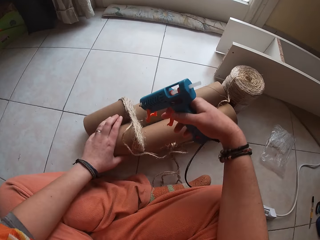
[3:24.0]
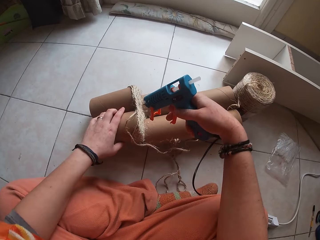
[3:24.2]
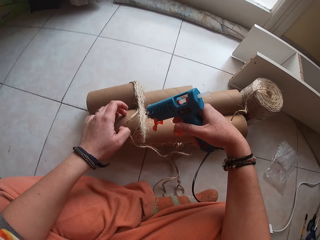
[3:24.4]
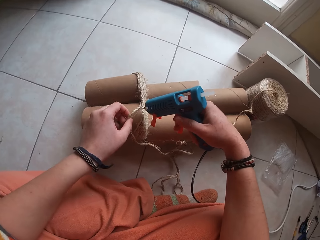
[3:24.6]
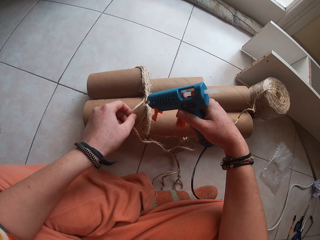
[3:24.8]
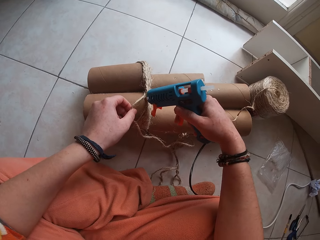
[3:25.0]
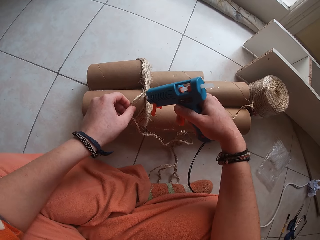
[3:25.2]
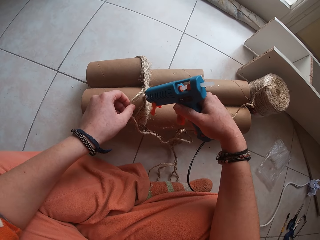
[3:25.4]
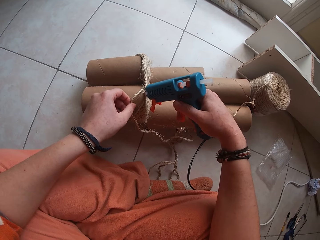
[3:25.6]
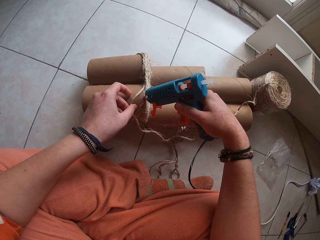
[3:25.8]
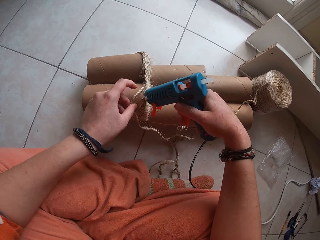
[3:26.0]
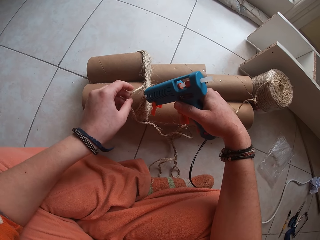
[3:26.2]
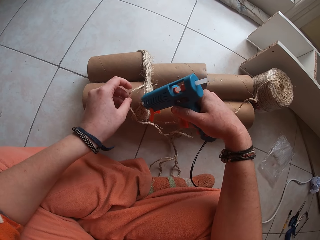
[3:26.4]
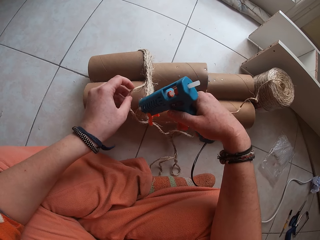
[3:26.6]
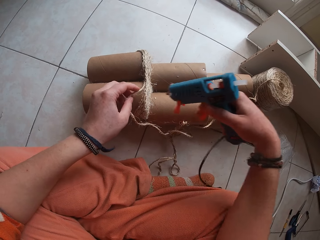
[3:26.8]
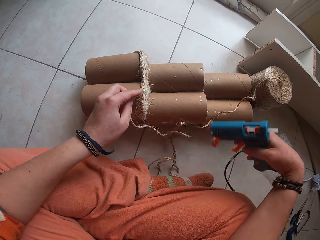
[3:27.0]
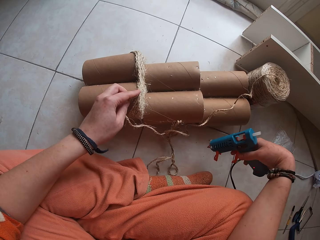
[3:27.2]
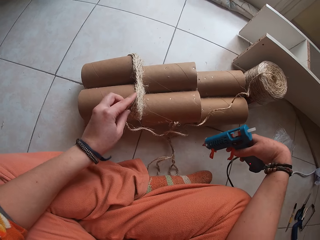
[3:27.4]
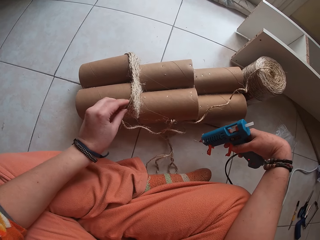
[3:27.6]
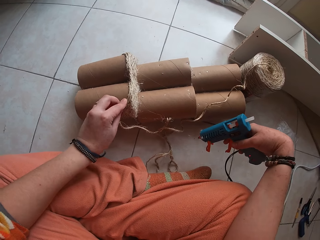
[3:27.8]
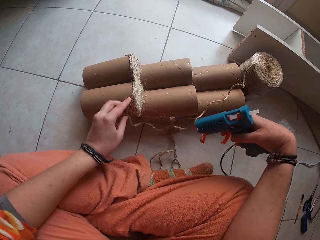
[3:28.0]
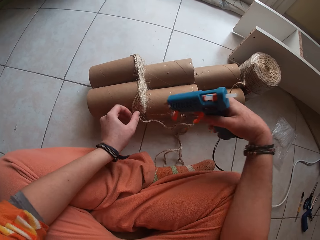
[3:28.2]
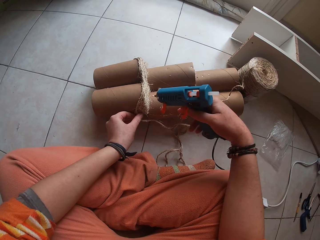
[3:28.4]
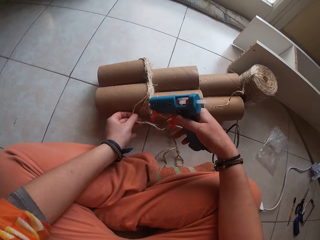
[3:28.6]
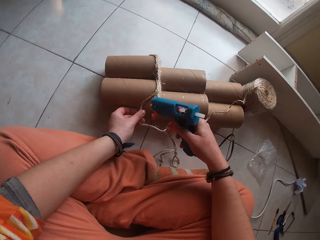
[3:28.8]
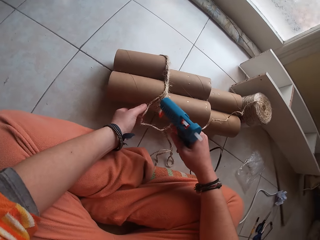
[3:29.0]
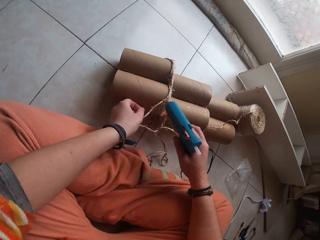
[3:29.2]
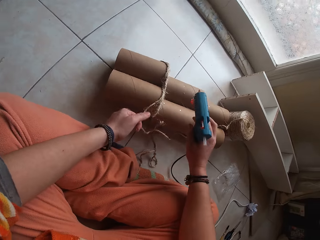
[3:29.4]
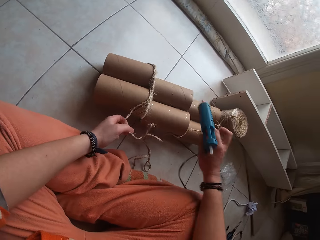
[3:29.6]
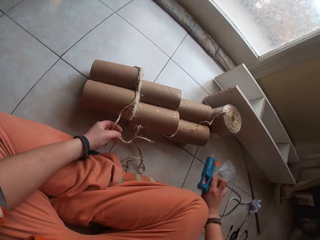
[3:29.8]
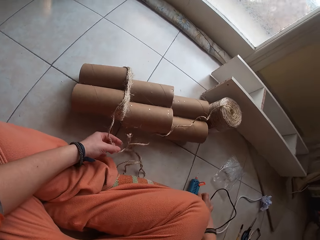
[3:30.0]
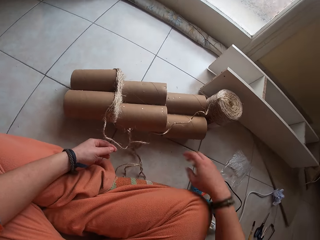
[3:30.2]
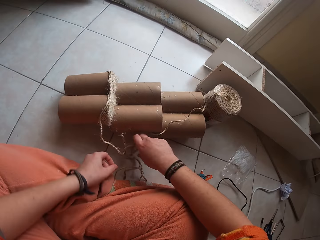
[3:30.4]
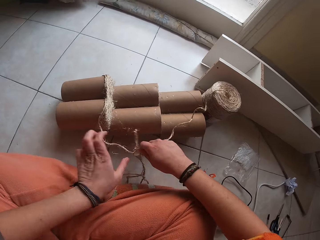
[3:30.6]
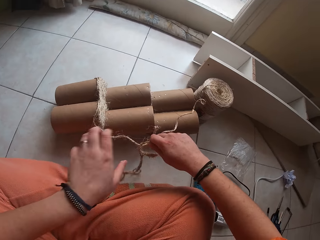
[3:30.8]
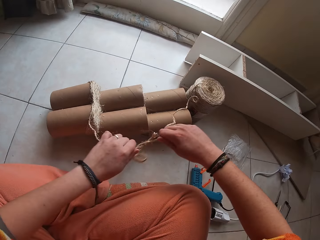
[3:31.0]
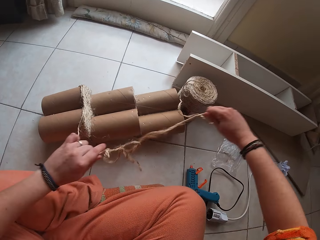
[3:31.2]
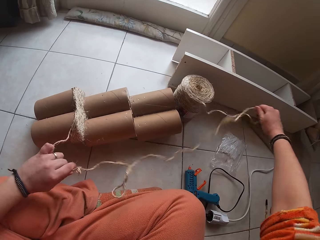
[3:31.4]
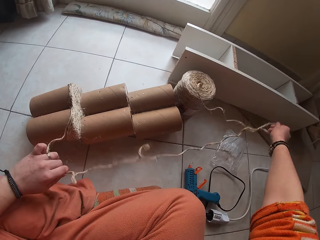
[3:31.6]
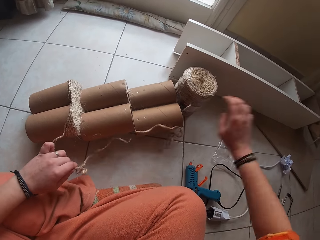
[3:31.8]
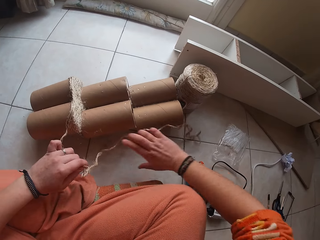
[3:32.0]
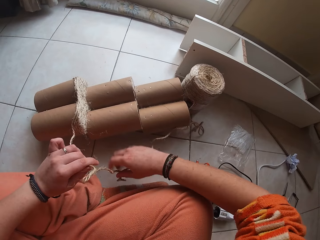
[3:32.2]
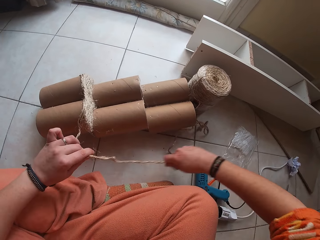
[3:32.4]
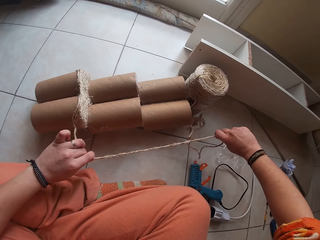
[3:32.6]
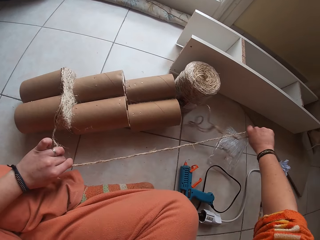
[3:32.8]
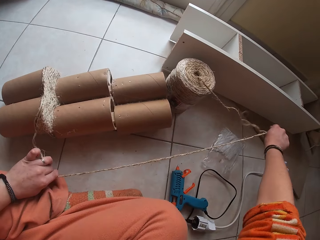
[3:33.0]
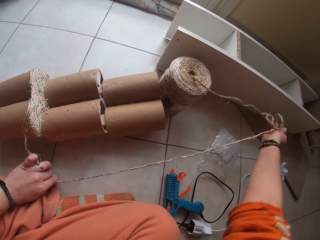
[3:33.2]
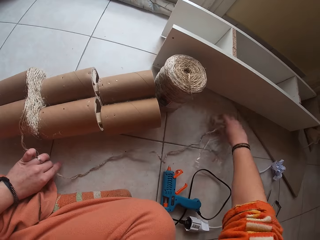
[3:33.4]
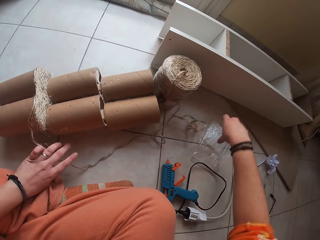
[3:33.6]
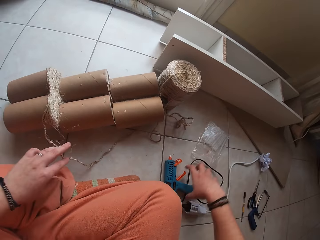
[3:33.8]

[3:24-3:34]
The camera wearer adjusts the cardboard craft tube on the floor with her left hand. She holds the rope on the cardboard craft tube with her left hand. She applies glue to the cardboard craft tube with the glue gun in her right hand. She sticks the rope to the cardboard craft tube on the floor with her left hand. She adjusts the rope on the cardboard craft tube with her left hand. She places the glue on the tube. She drops the glue gun in her right hand on the floor. She untangles the rope on the cardboard craft tube with both hands. She pulls the thread.

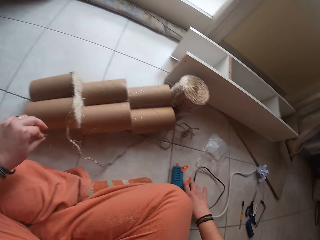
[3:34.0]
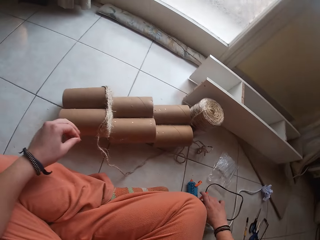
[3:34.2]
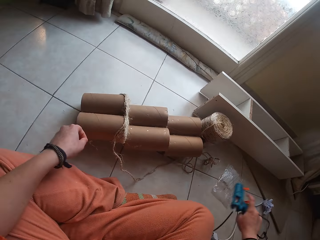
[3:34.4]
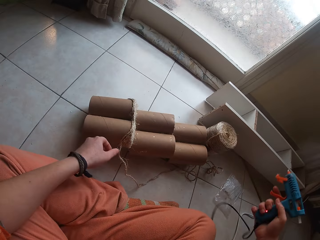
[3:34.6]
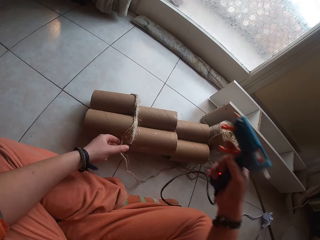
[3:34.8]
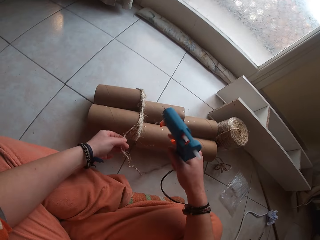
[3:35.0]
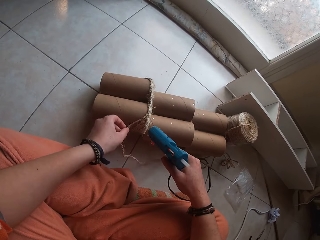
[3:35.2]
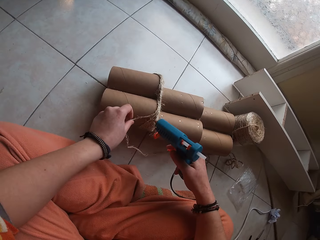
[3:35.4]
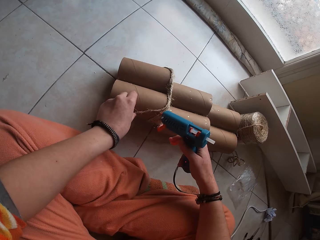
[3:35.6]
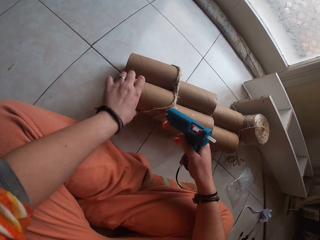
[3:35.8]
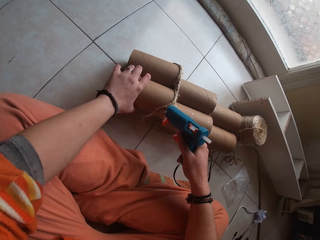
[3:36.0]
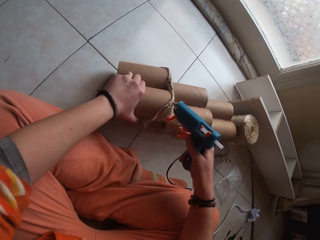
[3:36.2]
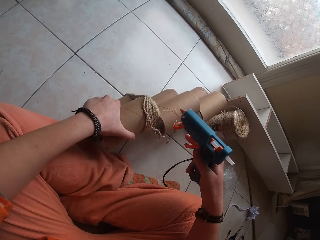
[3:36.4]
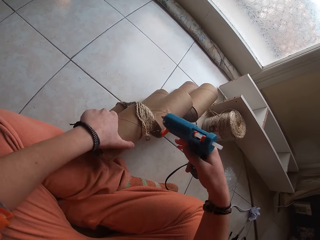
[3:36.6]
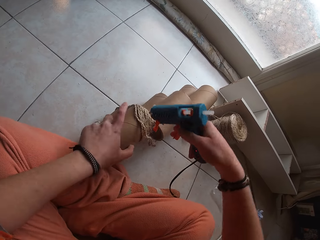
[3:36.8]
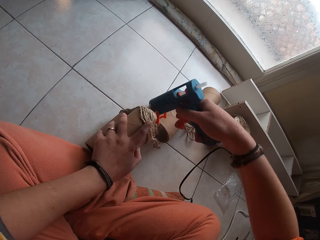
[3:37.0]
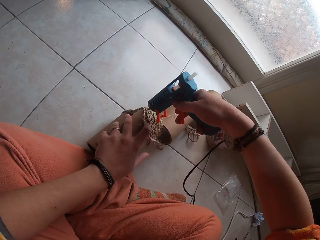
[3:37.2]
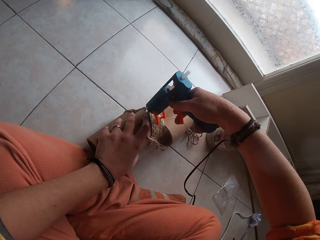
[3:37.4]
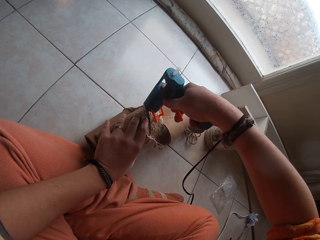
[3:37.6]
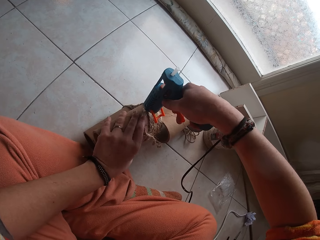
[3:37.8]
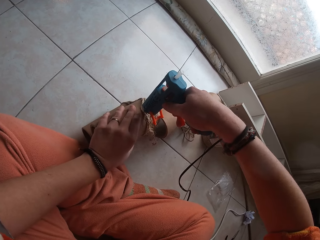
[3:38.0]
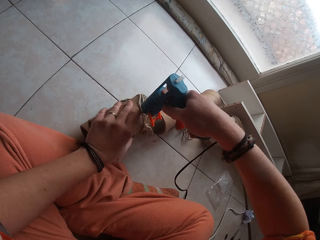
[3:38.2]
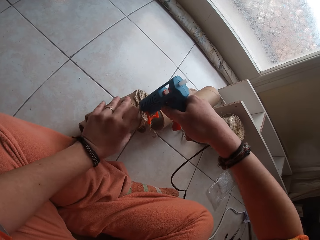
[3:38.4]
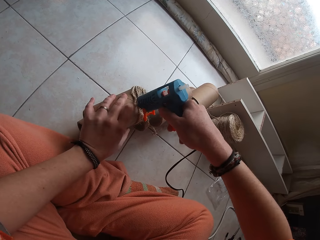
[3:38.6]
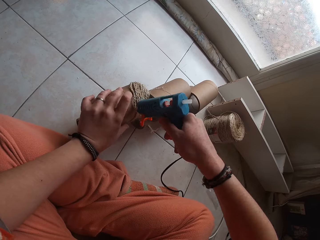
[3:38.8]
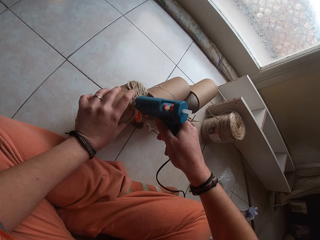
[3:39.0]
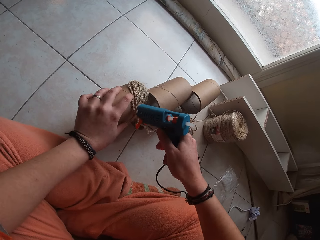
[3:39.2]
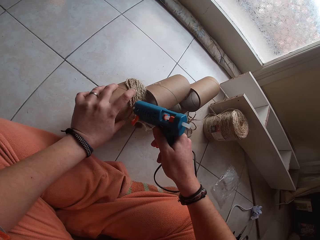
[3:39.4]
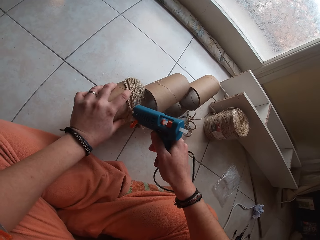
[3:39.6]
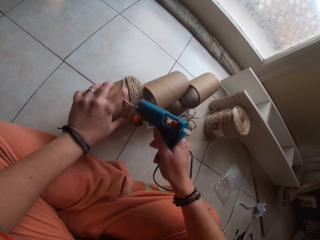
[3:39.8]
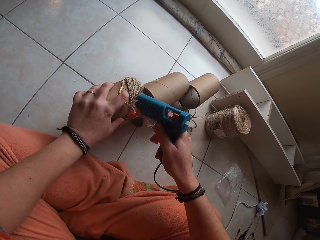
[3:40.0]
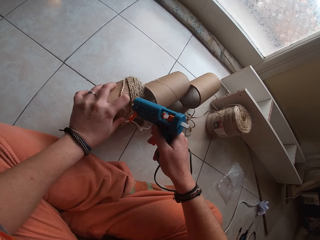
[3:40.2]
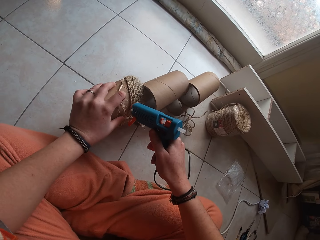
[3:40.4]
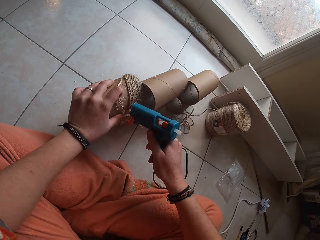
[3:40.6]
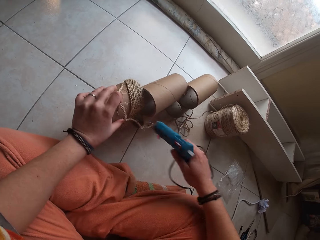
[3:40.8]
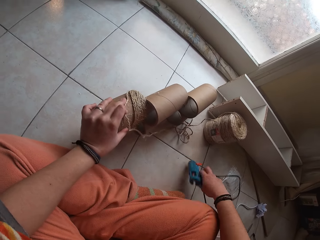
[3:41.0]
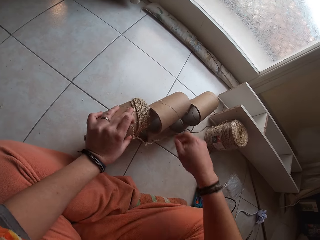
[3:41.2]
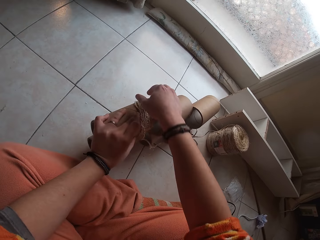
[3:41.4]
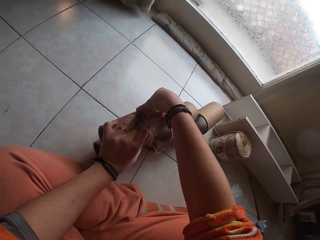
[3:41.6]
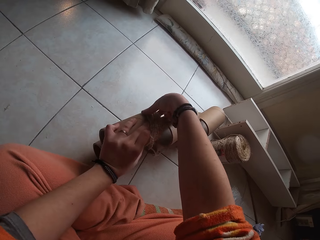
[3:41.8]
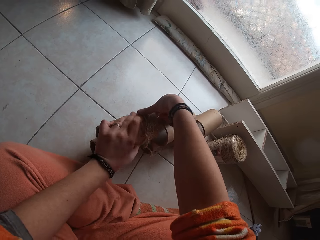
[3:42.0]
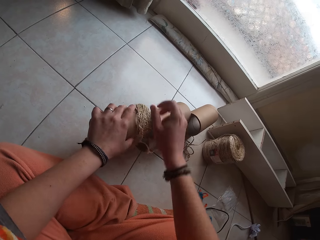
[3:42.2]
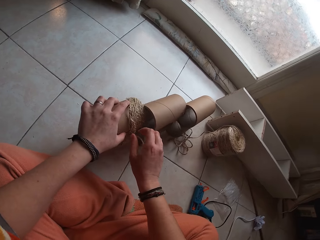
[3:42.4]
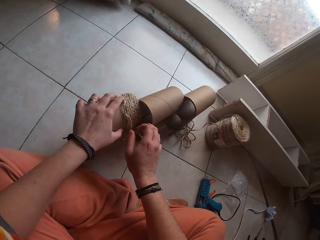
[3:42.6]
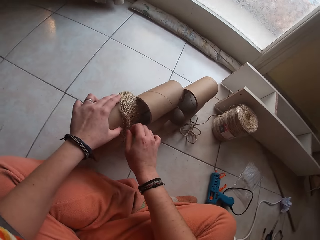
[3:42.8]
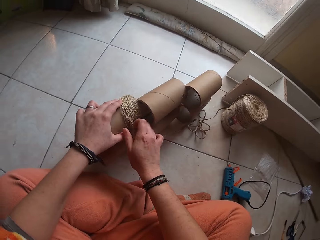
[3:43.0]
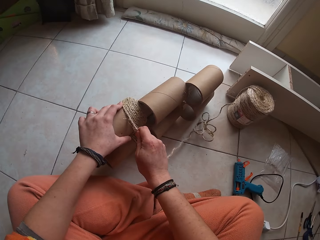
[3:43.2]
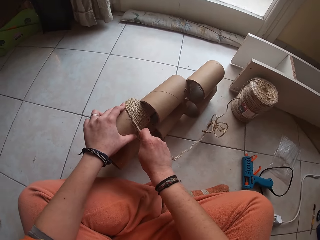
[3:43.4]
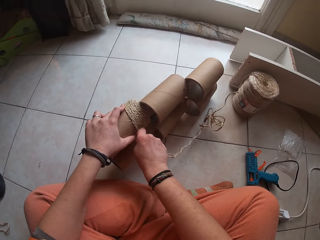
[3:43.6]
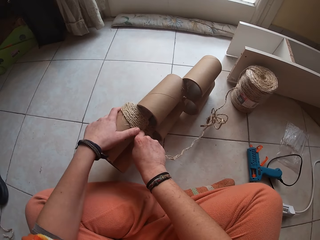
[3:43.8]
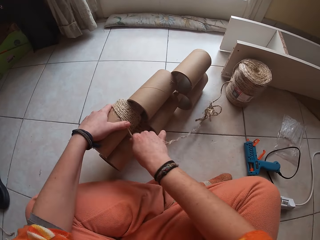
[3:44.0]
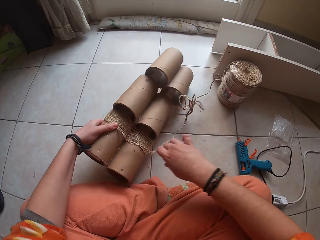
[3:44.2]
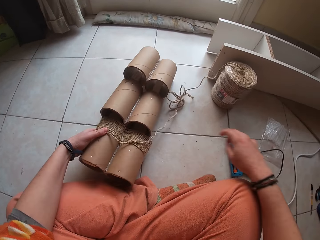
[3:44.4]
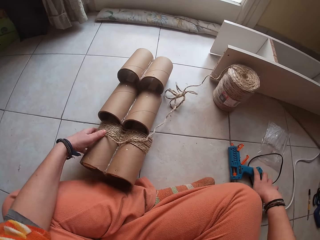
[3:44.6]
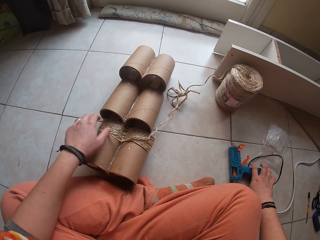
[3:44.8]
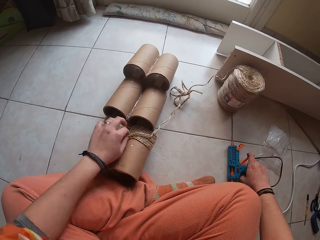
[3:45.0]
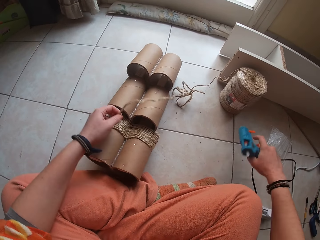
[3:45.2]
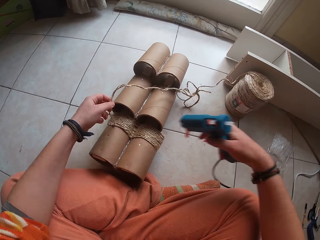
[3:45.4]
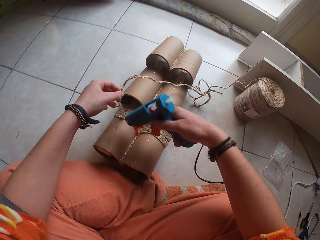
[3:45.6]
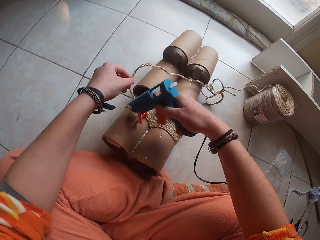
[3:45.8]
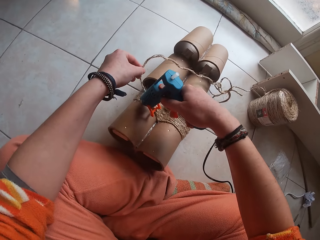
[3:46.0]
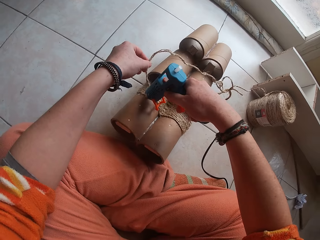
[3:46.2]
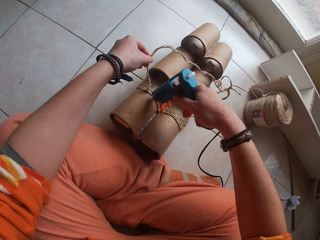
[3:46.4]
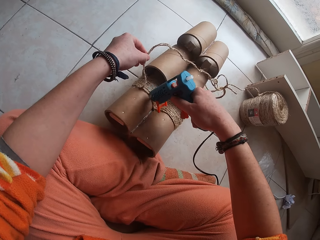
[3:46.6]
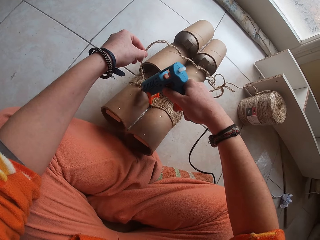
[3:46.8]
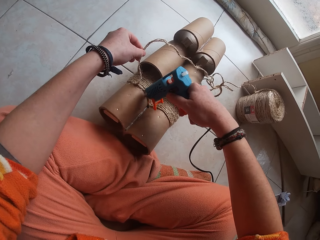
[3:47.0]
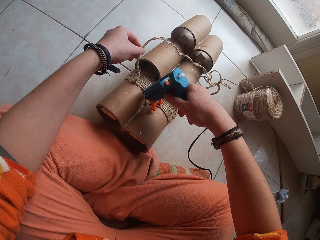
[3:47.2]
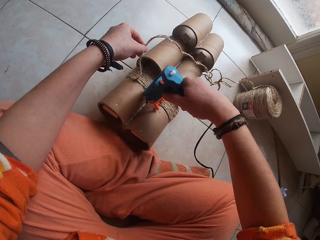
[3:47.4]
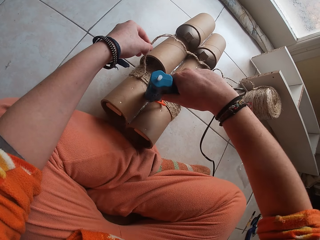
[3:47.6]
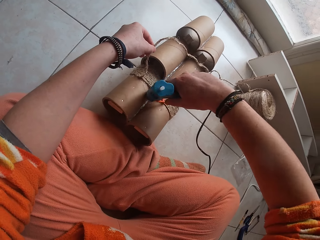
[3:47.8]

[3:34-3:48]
The camera wearer picks up the glue gun on the floor with her right hand. She holds the rope on the cardboard craft tube with her left hand. She shifts the cardboard craft tube on the floor with her left hand. She holds the rope on the cardboard craft tube with her left hand. She applies glue to the cardboard craft tube with the glue gun in her right hand. She drops the glue gun in her right hand on the floor. She sticks the rope to the cardboard craft tube on the floor with both hands. She rotates the cardboard craft tube on the floor with her left hand. She picks up the glue gun on the floor with her right hand. She holds the rope on the cardboard craft tube with her left hand. She applies glue to the cardboard craft tube with the glue gun in her right hand.
